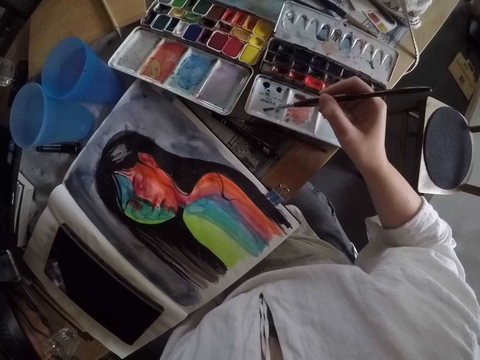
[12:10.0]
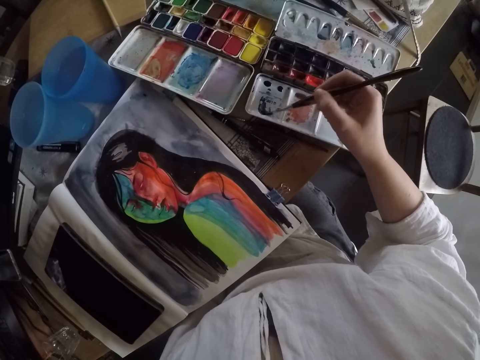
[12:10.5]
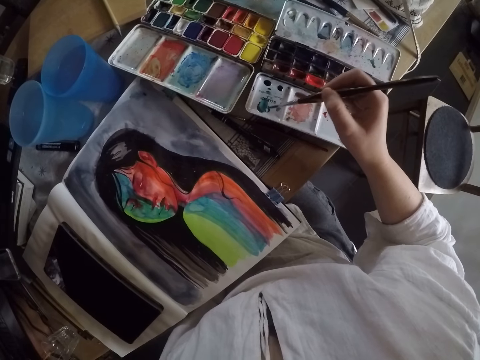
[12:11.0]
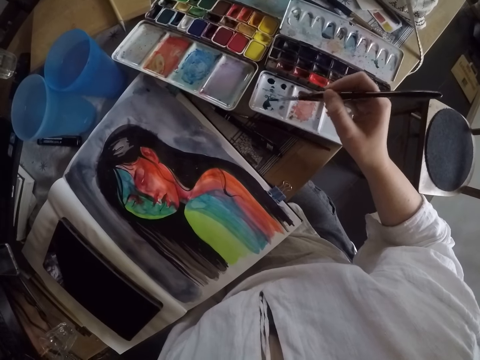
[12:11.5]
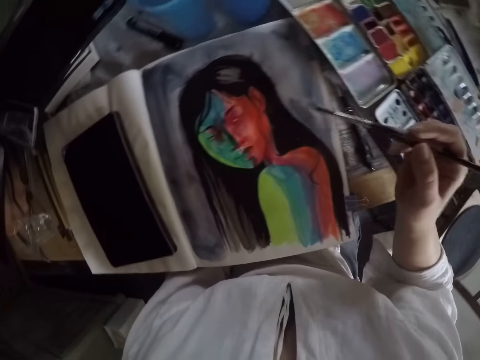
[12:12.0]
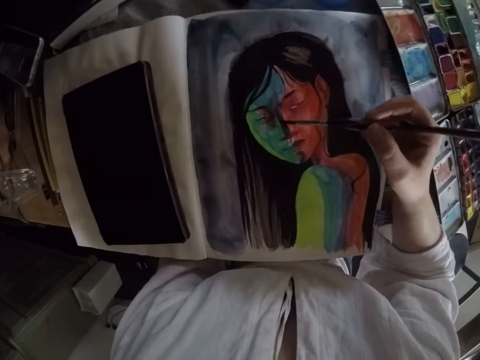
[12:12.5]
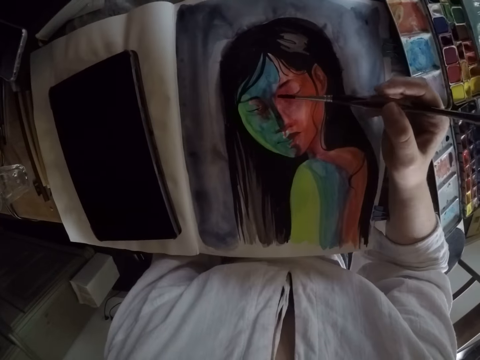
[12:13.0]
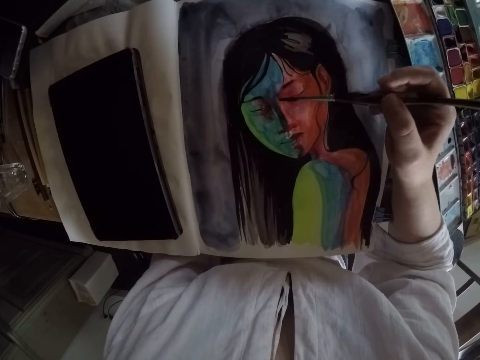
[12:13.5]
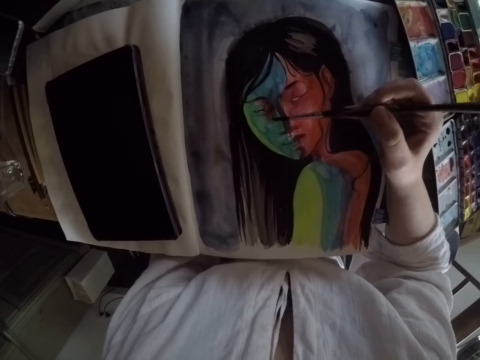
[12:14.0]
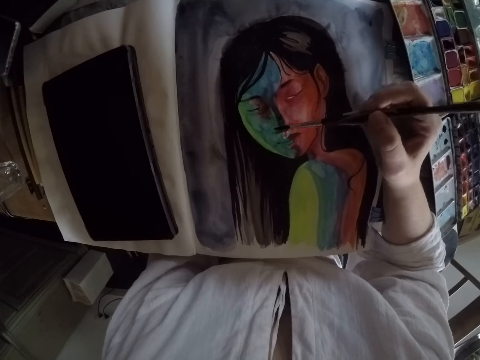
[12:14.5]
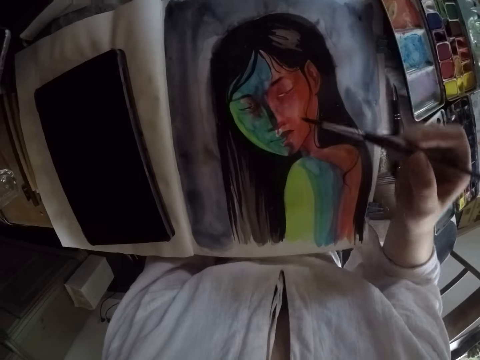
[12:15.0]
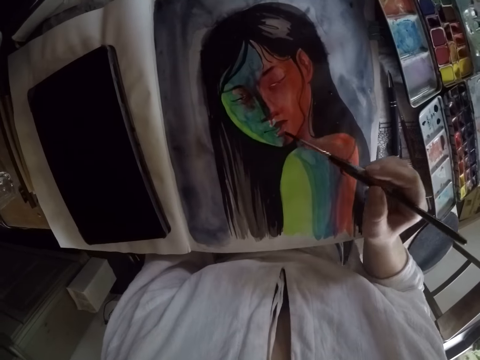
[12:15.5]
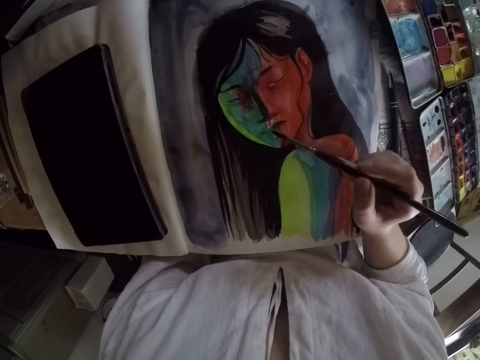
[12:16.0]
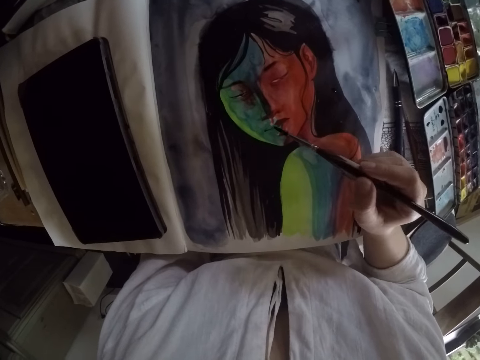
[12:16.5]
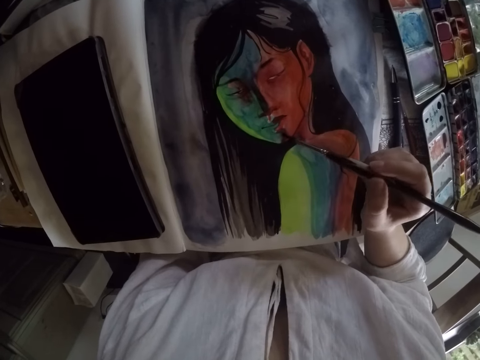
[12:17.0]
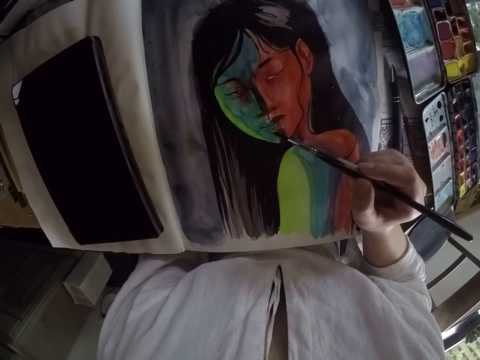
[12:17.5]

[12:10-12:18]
The camera wearer rubs paint on the former palette with the brush. They paint the image with the brush.

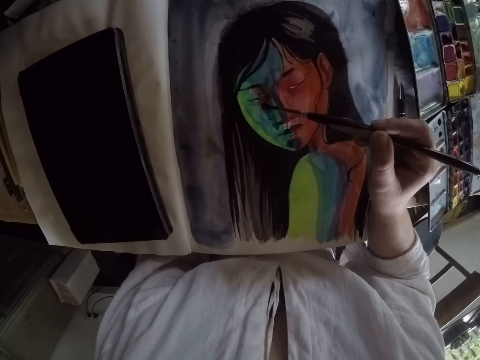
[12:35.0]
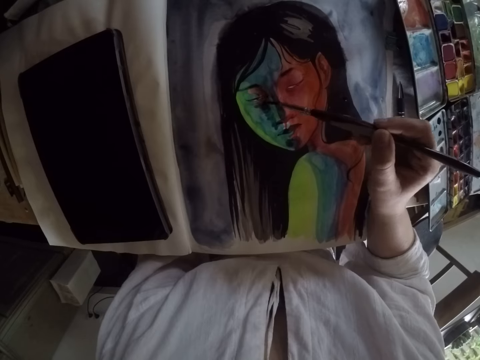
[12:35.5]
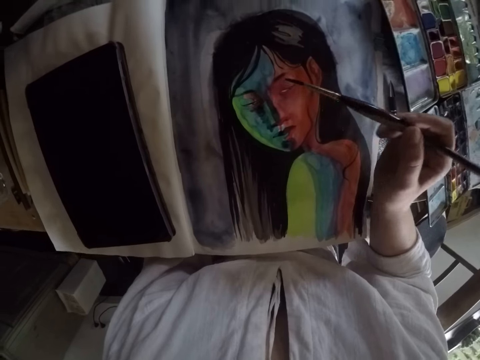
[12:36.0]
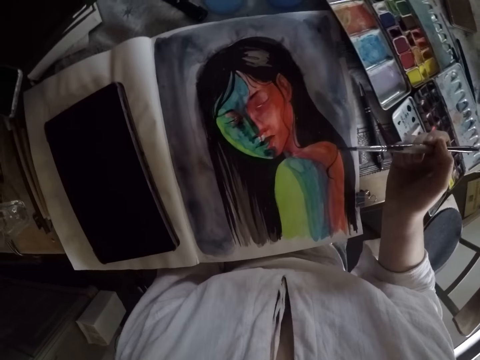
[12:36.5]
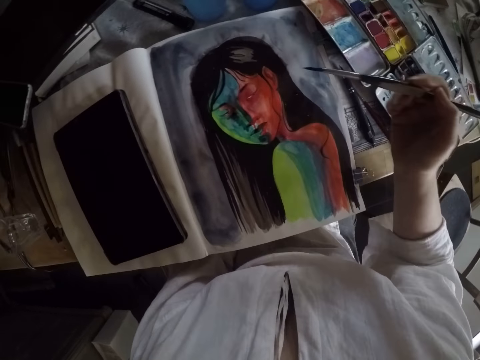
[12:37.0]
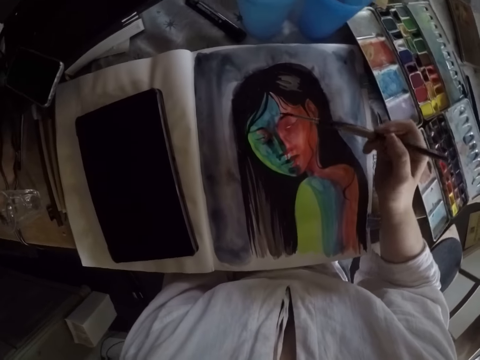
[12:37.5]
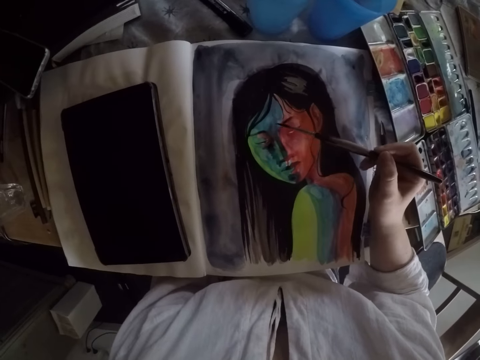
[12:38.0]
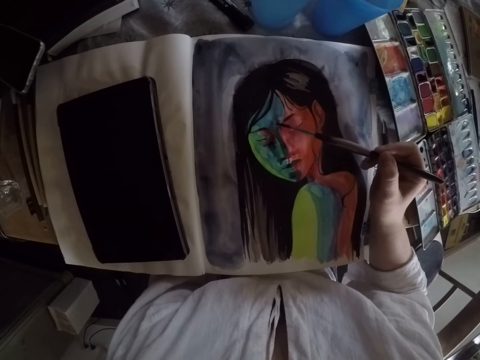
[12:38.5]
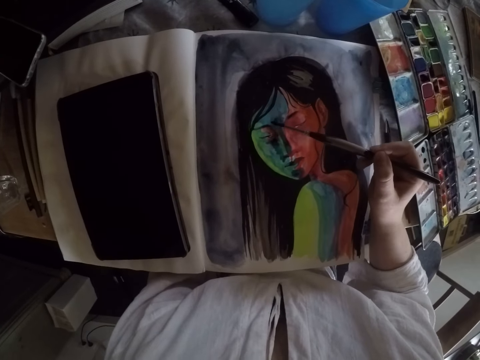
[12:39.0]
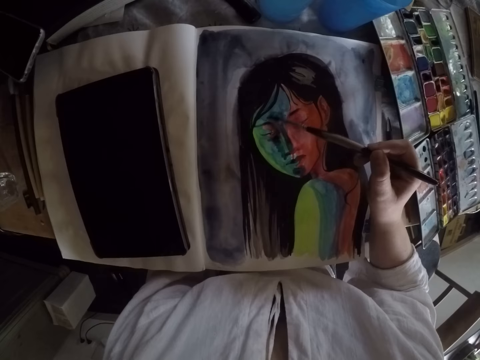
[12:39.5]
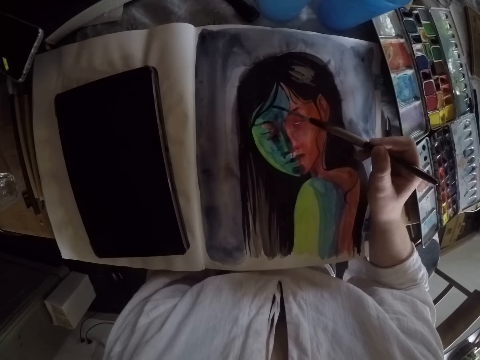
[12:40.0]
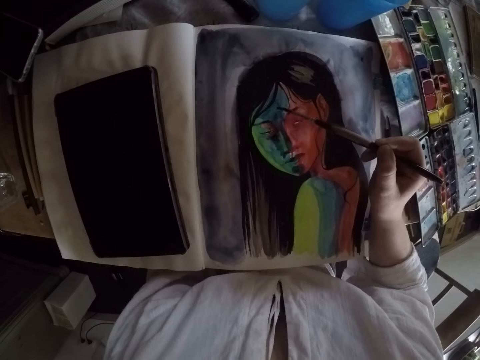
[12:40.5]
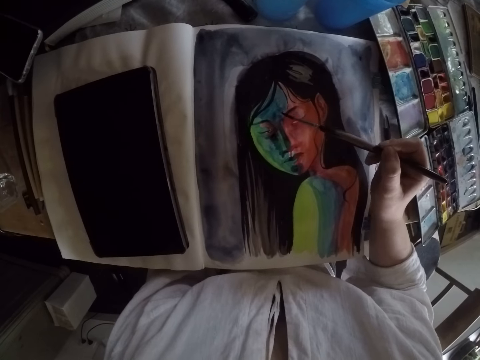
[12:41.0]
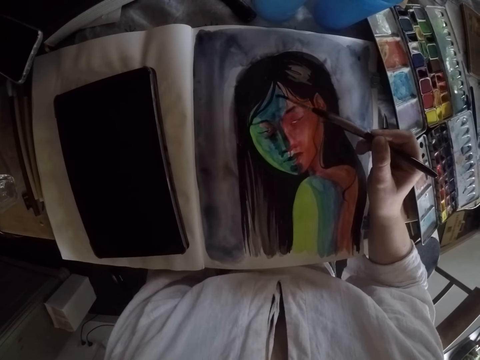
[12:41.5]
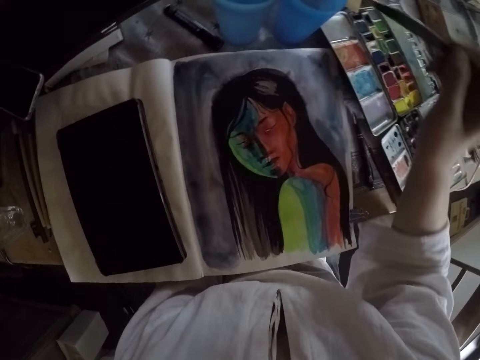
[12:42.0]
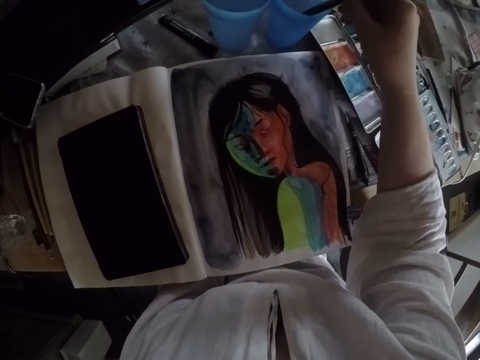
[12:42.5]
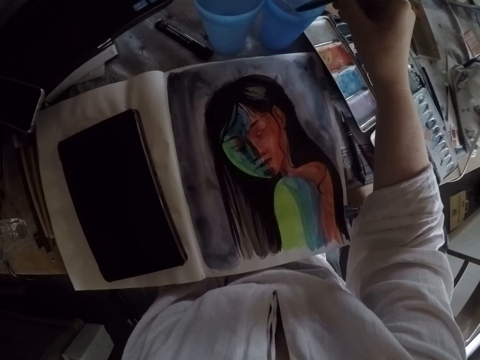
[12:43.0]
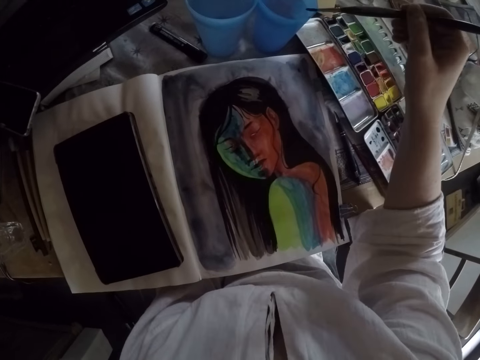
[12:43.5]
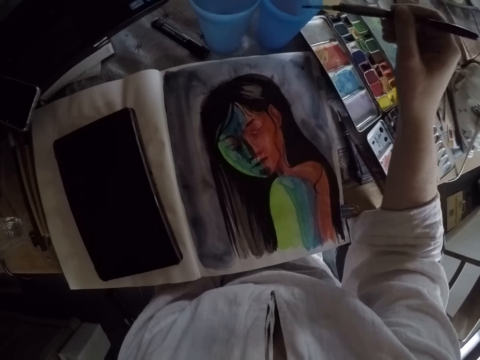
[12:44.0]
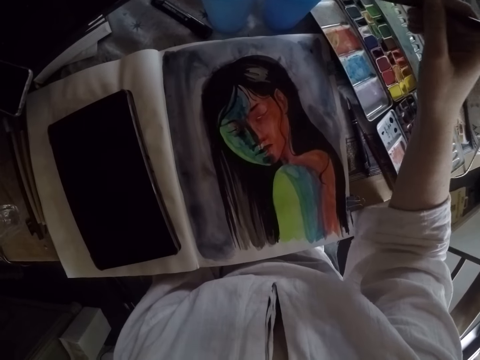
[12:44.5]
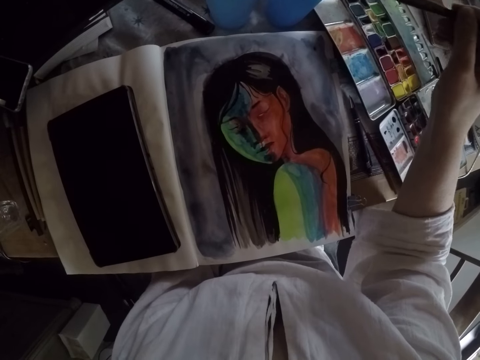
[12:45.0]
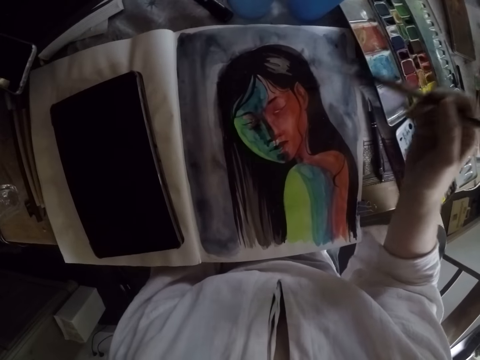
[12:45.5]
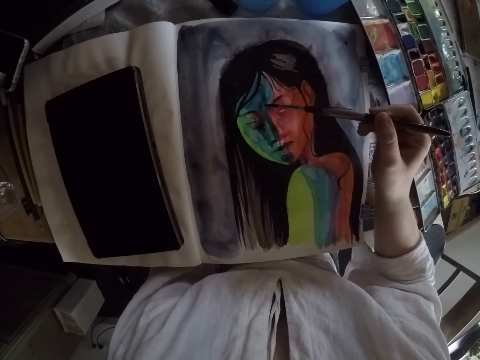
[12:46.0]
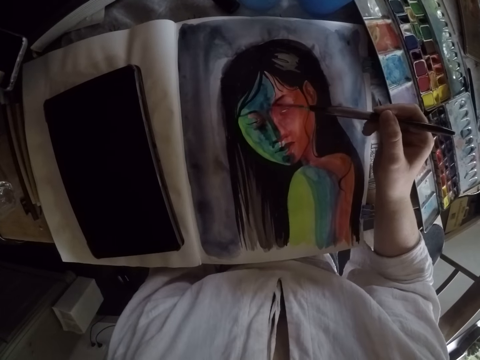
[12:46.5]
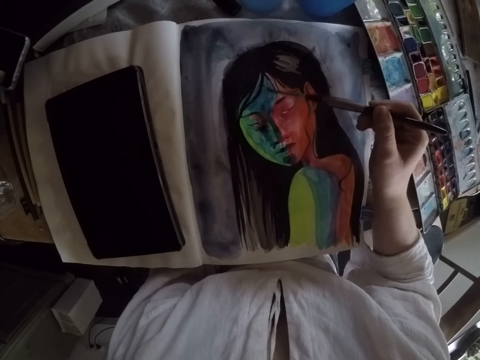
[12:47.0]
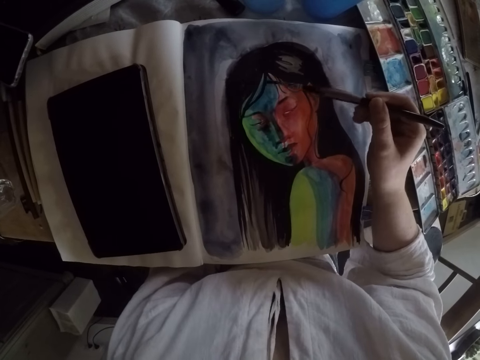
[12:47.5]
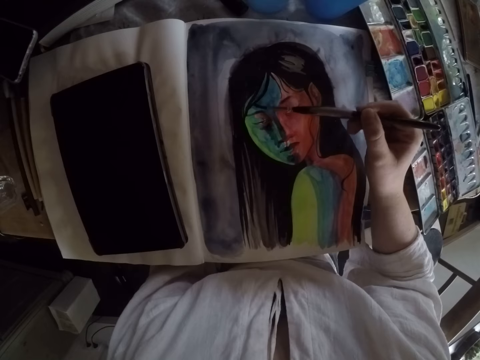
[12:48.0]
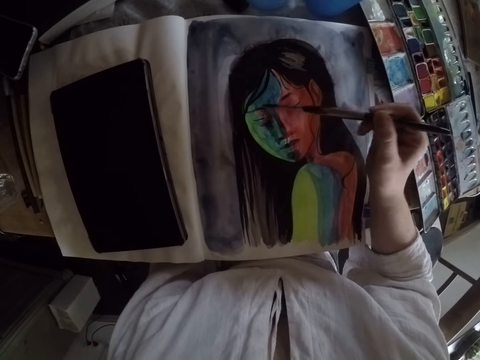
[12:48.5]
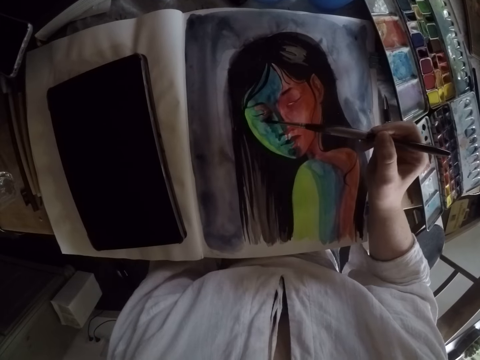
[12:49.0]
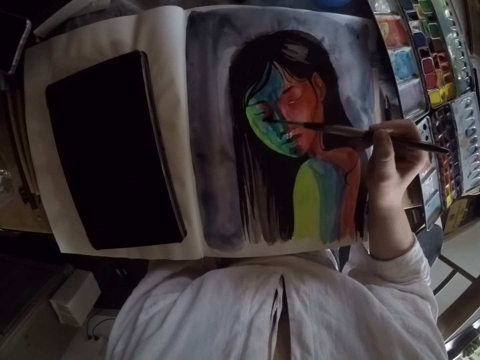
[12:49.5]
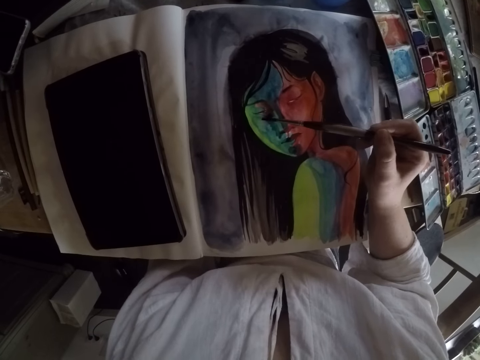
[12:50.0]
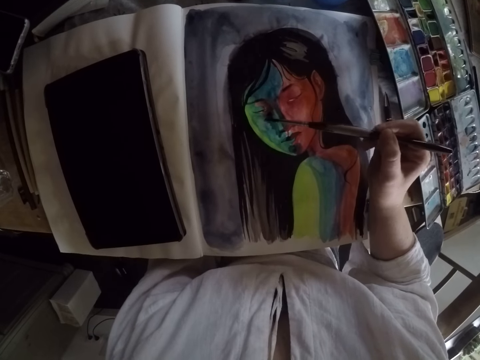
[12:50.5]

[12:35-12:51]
The camera wearer lifts the brush. They paint the painting. They dip the brush into the water container on the table. They wipe the brush on the edge of the water container. They paint the image with the brush.

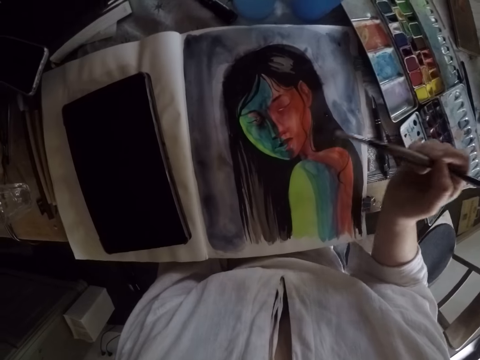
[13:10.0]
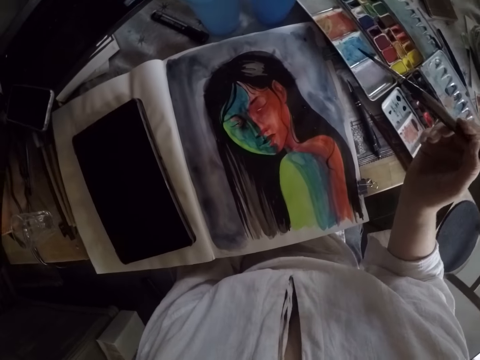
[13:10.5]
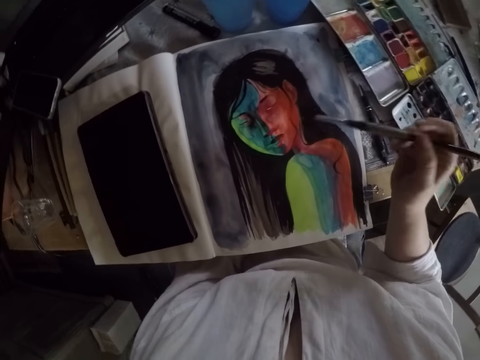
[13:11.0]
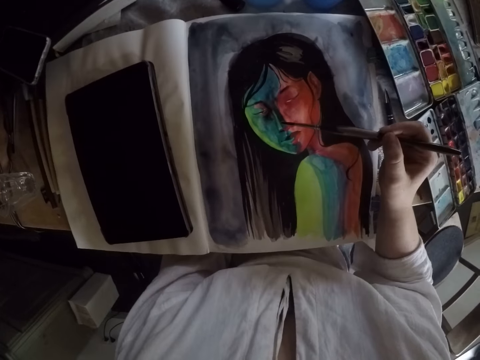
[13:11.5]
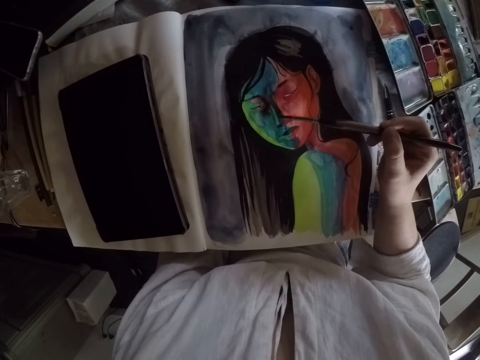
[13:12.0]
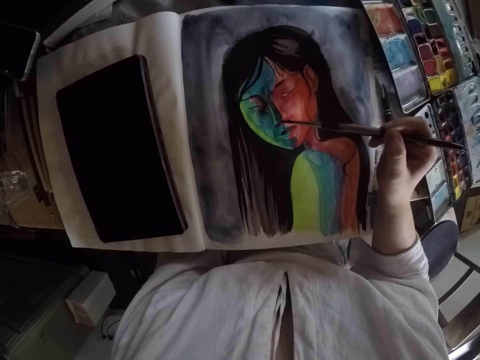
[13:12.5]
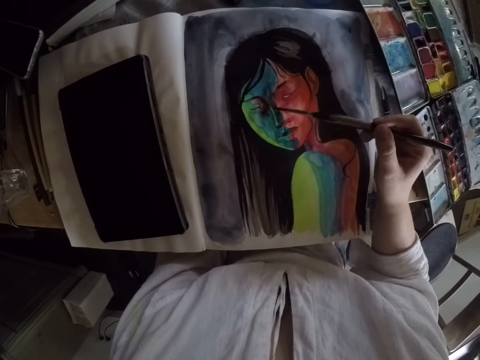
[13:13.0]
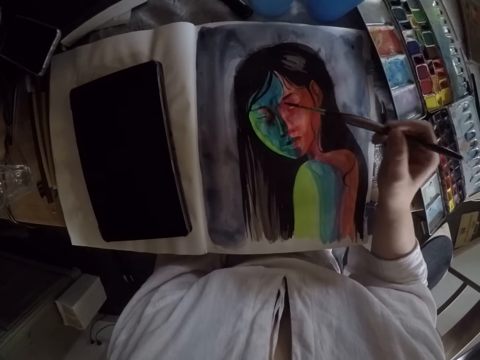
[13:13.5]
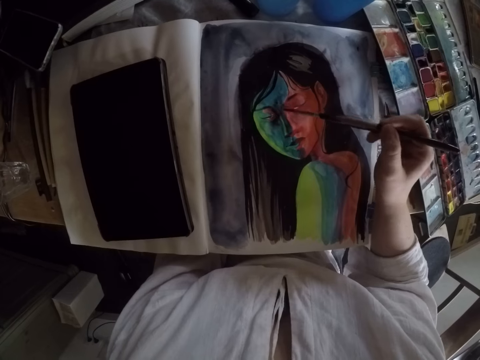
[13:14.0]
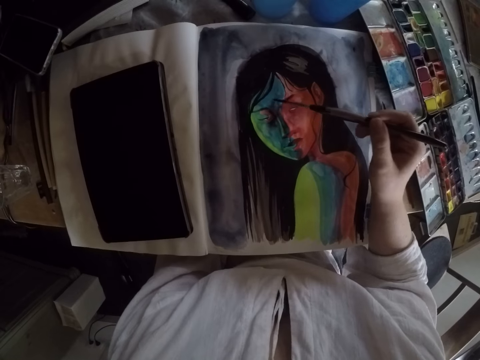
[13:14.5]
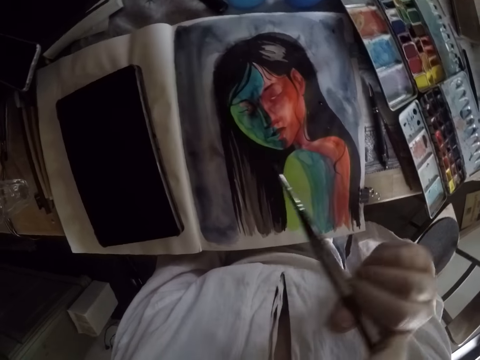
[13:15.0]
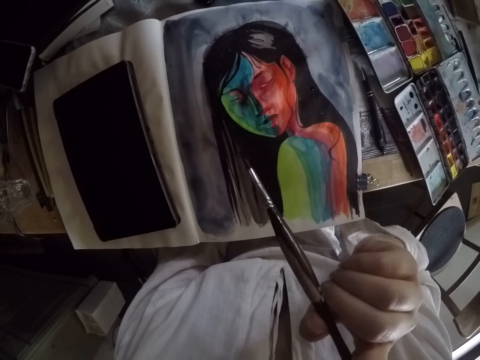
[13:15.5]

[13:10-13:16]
The camera wearer lifts the brush. She paints the painting. She raises her right hand. She lifts the brush.
